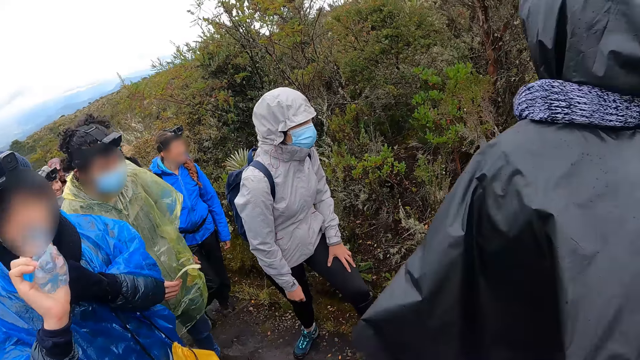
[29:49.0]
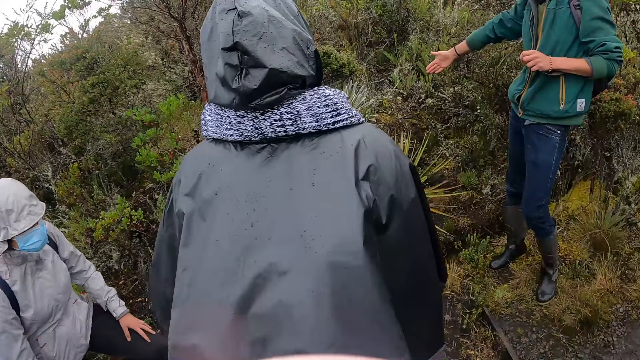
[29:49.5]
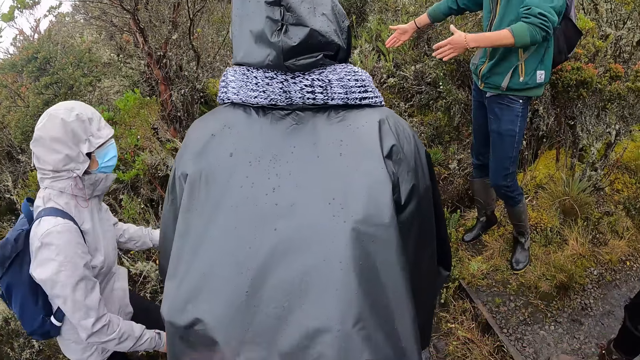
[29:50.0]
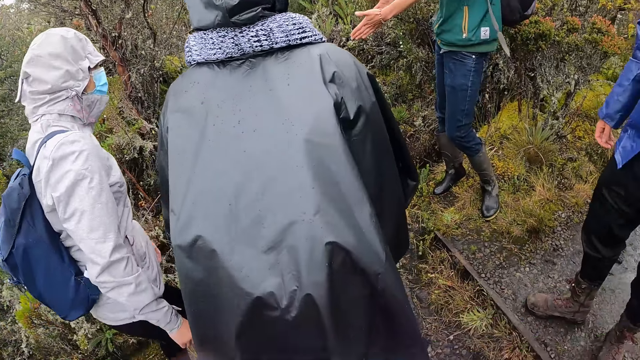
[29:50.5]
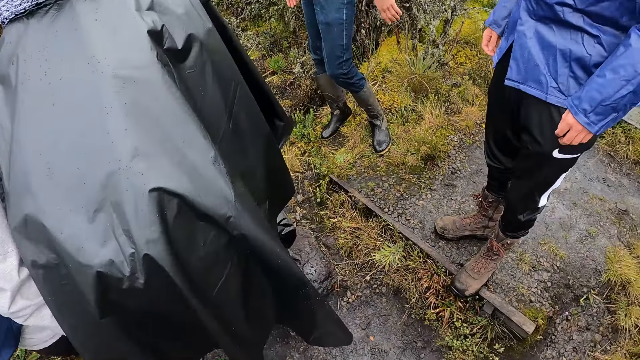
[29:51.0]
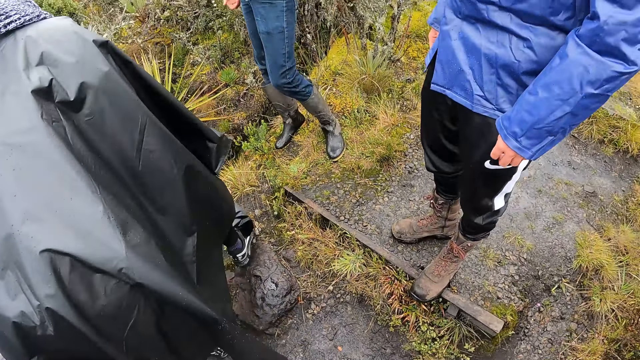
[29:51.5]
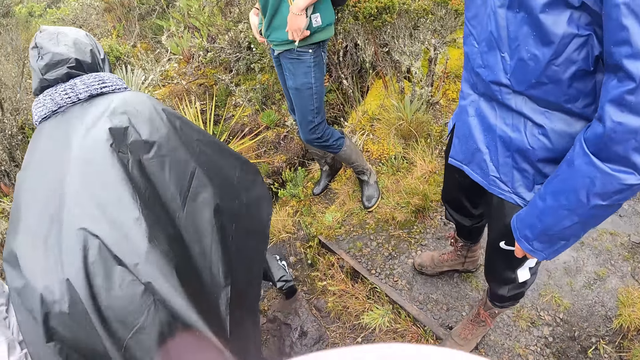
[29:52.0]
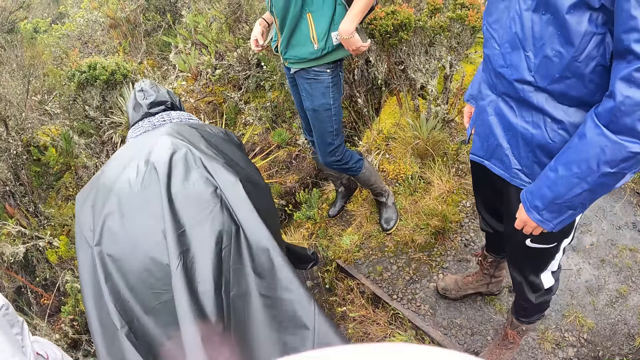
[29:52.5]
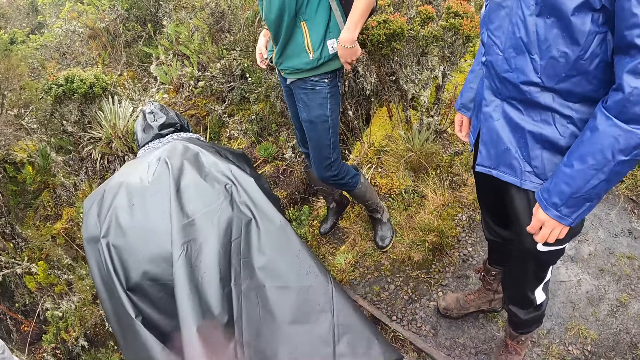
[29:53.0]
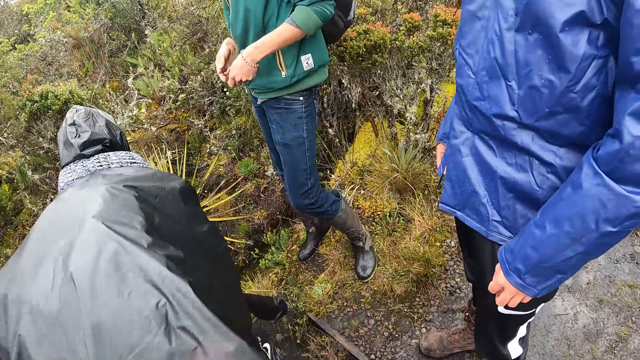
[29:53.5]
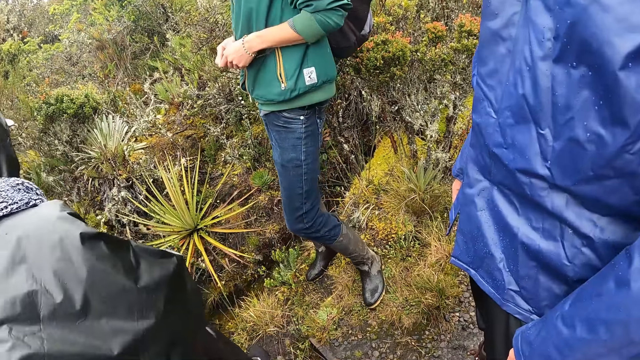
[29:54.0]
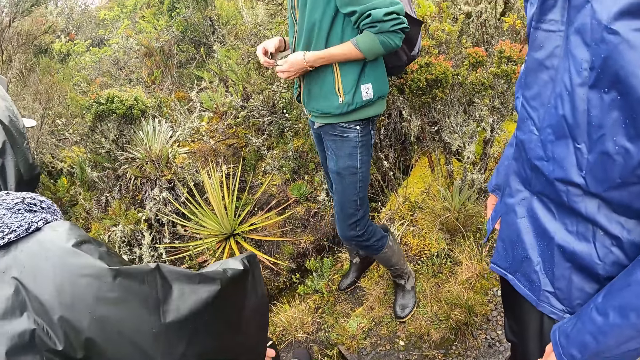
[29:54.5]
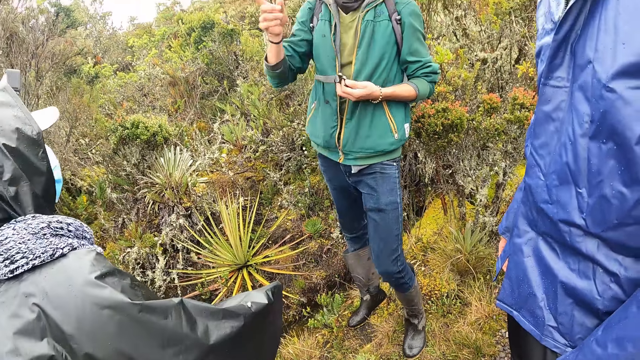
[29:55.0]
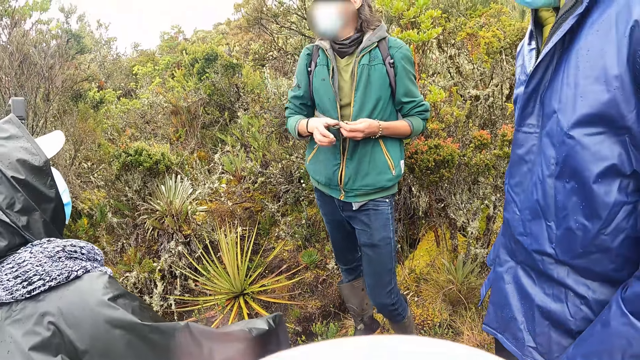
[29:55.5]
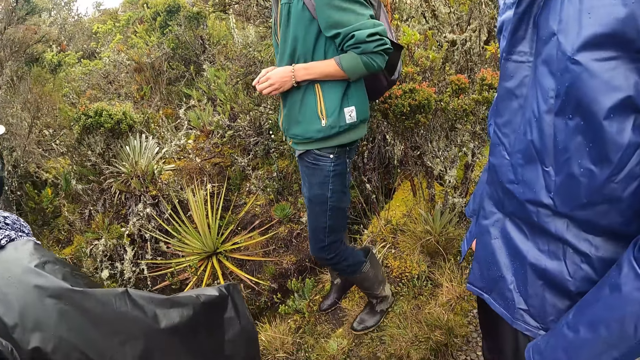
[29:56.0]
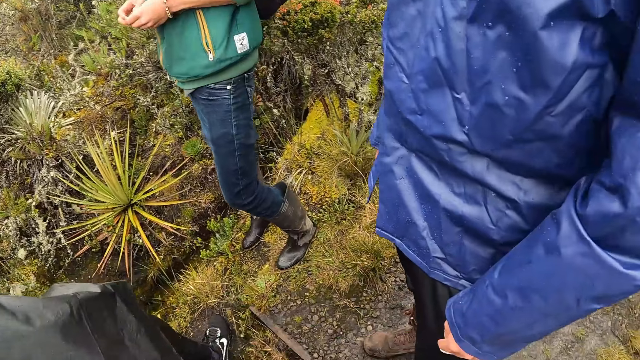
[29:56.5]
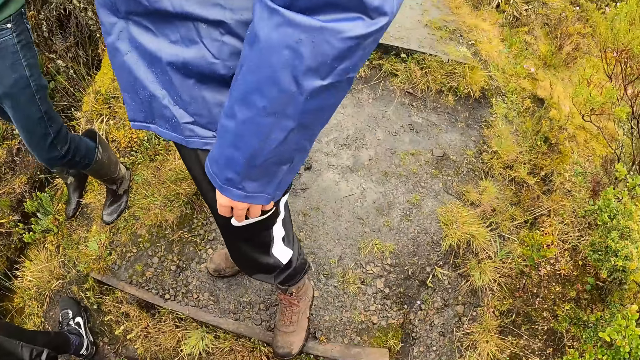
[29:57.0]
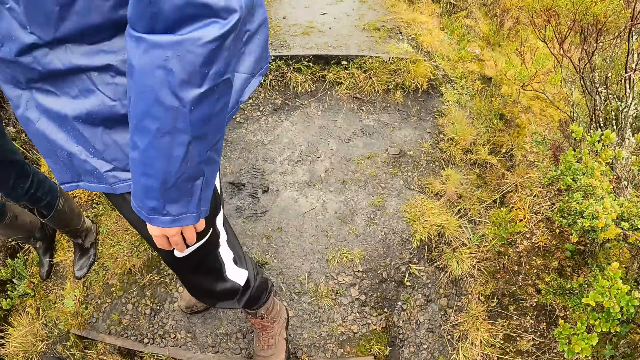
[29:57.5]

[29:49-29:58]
The man interacts with the group of people. The man guides the group. Another man walks closer to the first man. The first man converses with the group.

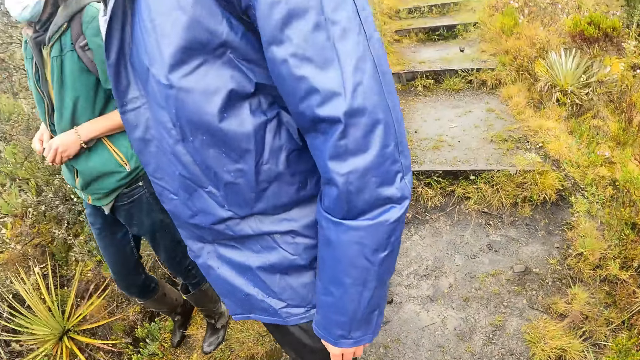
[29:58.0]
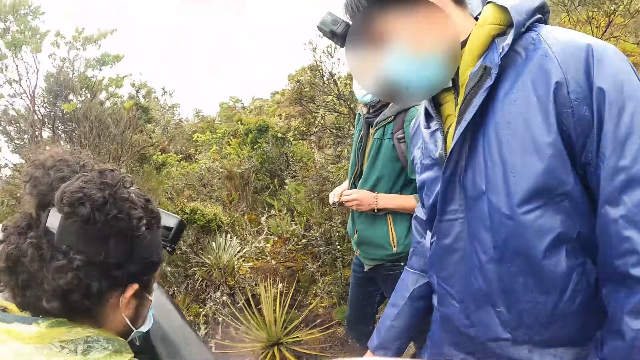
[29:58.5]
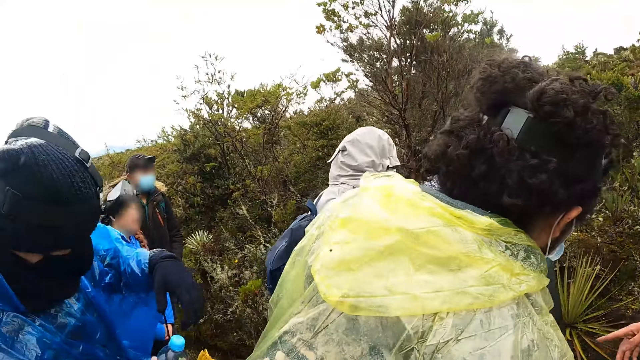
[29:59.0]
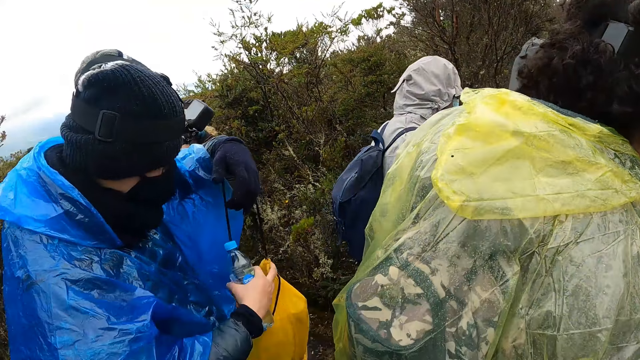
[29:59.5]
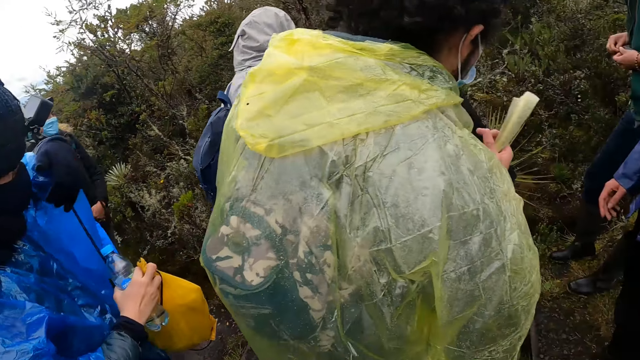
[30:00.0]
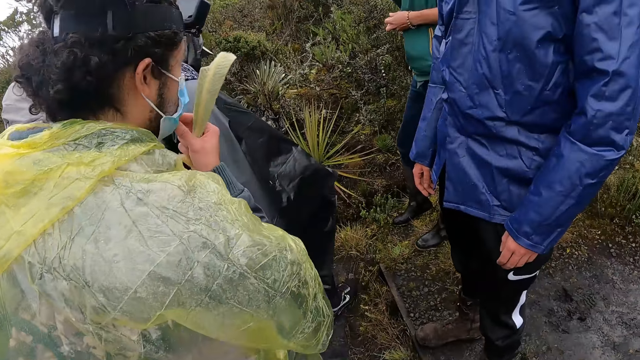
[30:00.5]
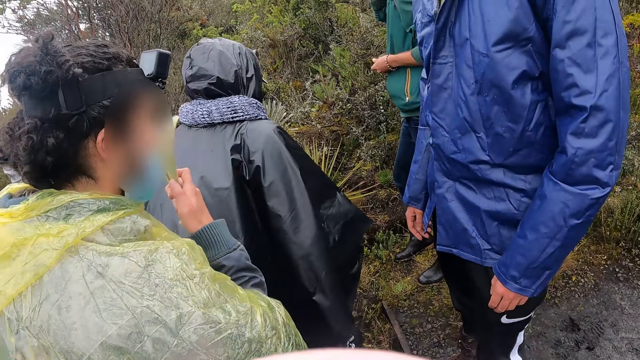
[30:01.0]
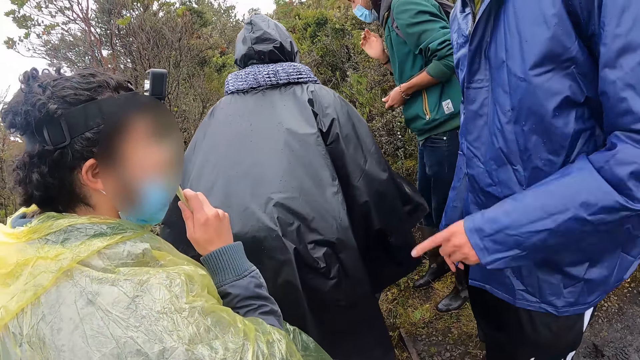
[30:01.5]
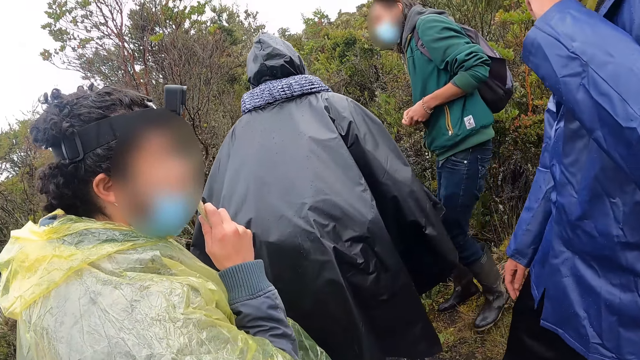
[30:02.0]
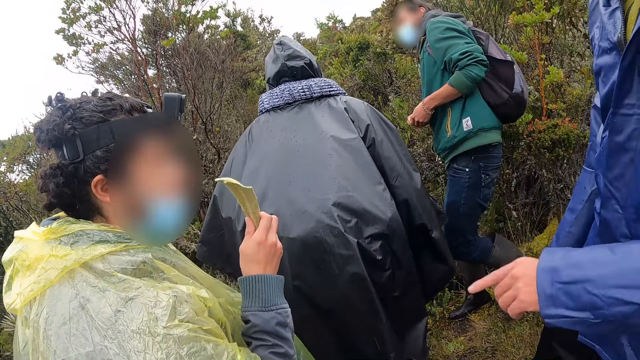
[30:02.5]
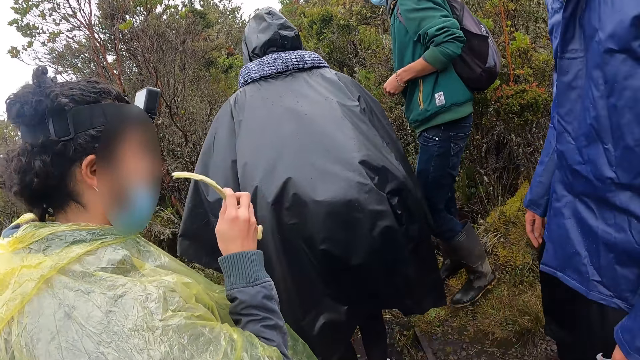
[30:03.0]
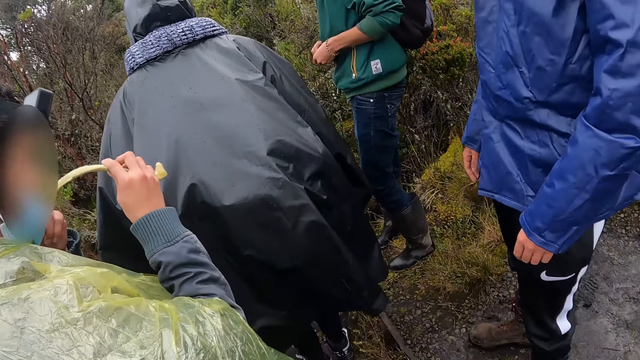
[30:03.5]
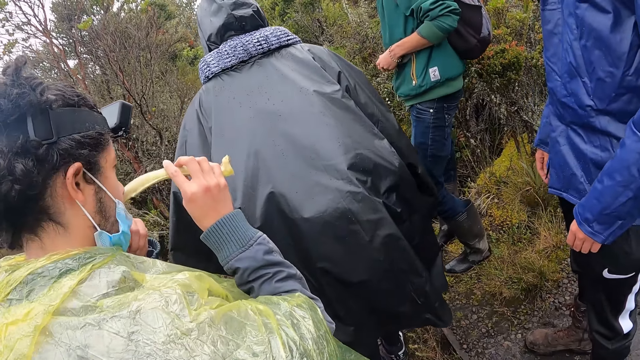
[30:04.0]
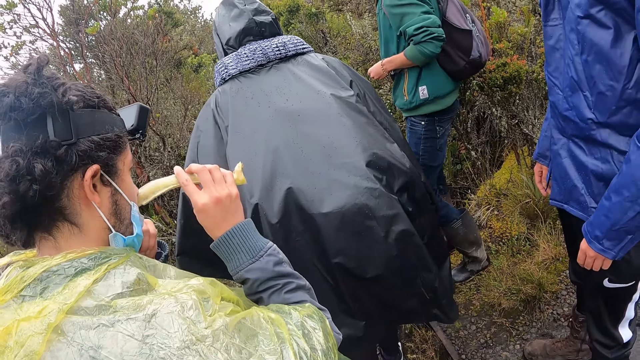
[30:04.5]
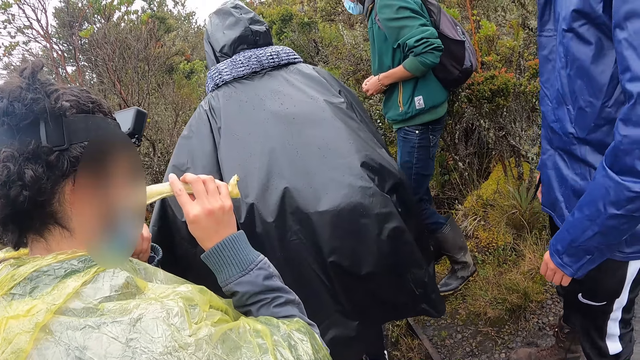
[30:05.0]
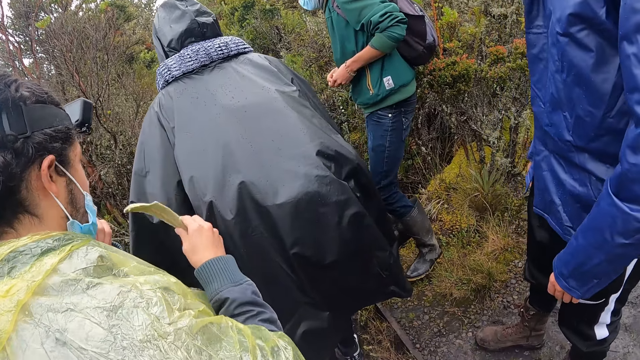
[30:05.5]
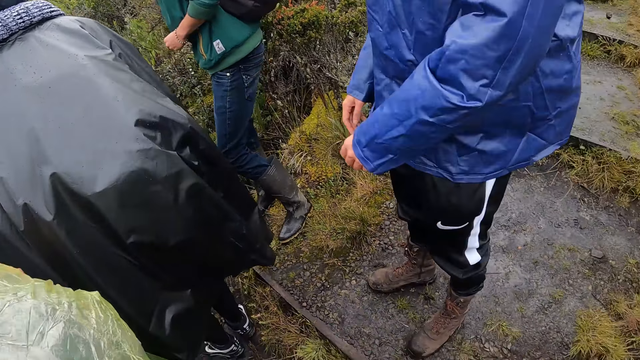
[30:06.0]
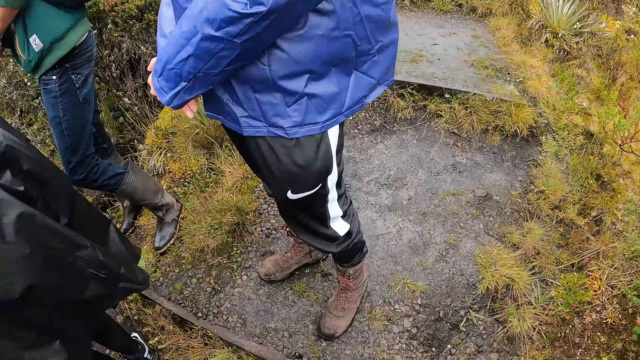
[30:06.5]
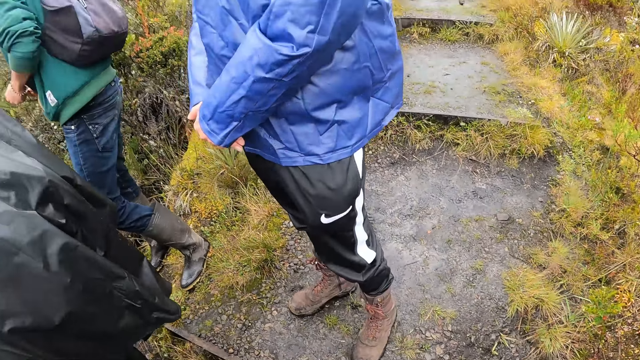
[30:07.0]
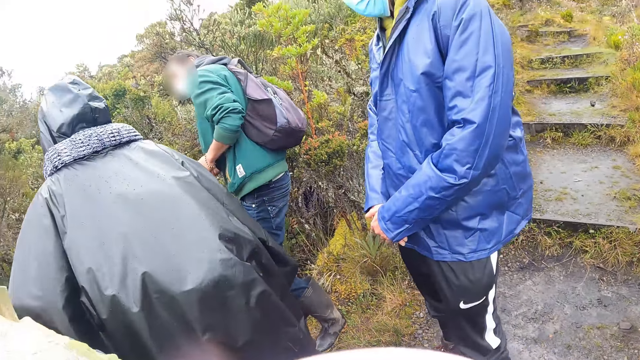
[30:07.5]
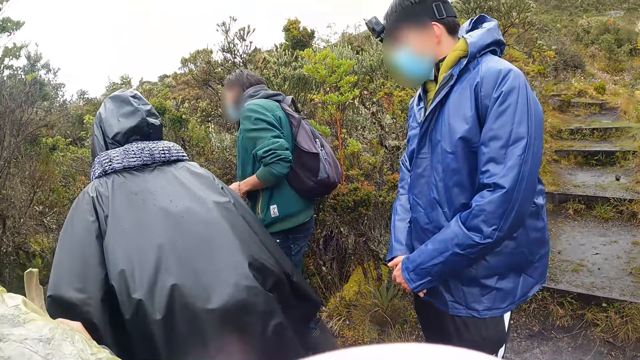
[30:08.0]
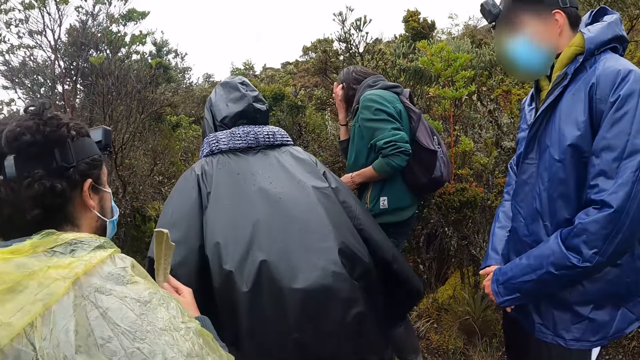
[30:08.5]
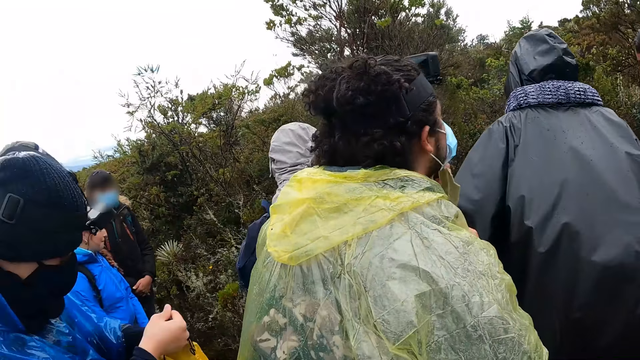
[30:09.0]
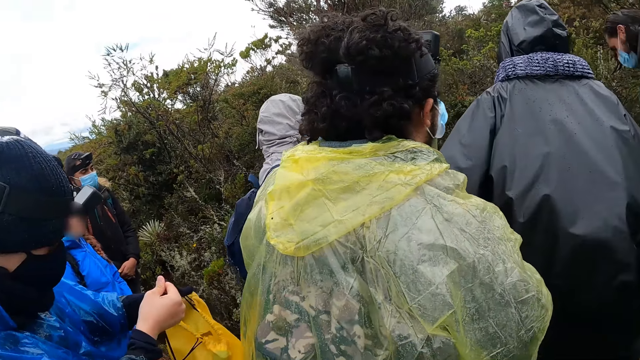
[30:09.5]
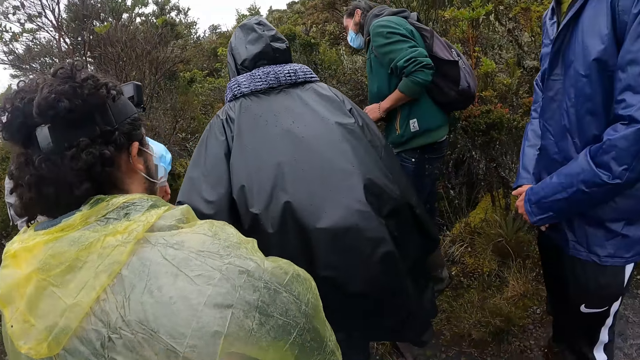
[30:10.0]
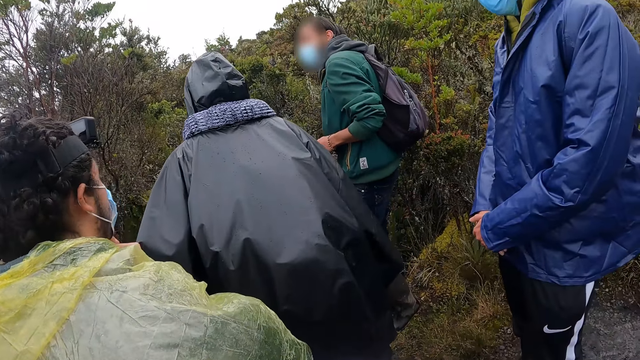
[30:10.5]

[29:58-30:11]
A man adjusts the bag in his hands. Another man adjusts a mask on his face with his right hand and smells a branch in his right hand. Another man raises his left hand towards his face. The second man adjusts the mask on his face with his left hand and smells the branch in his right hand. Another man adjusts his hair with his right hand.
